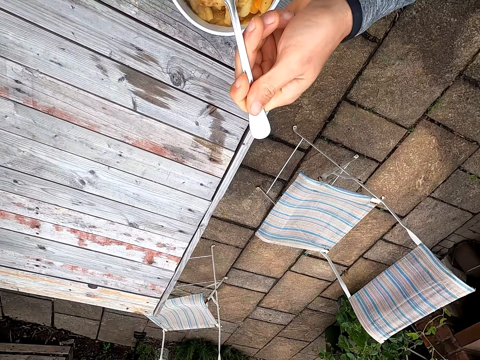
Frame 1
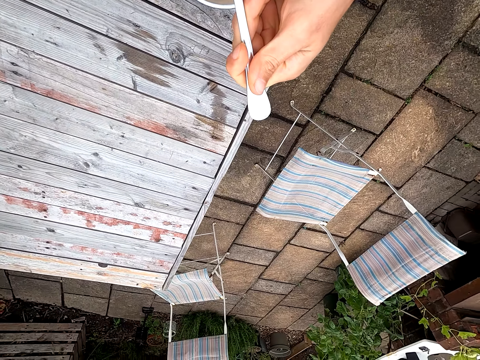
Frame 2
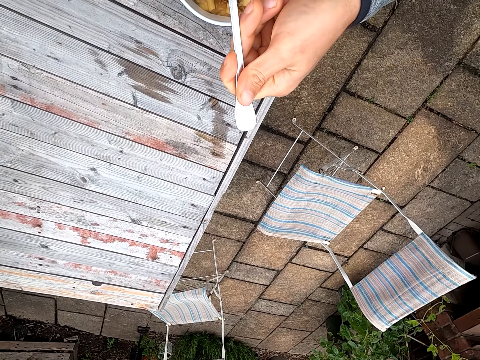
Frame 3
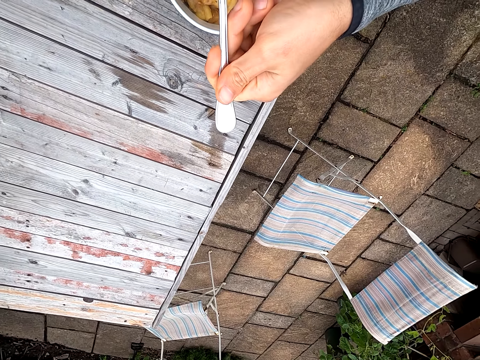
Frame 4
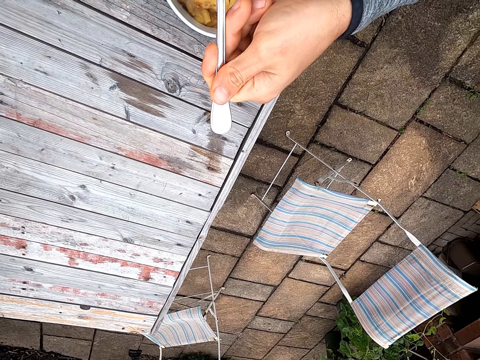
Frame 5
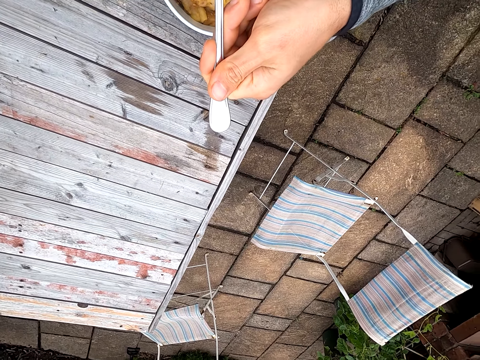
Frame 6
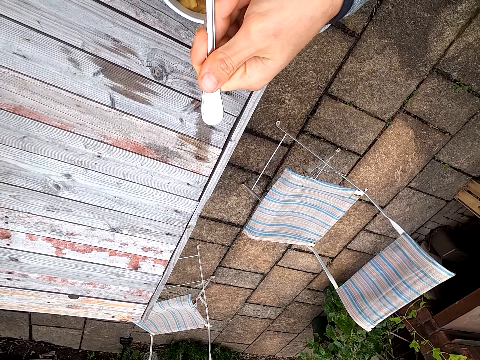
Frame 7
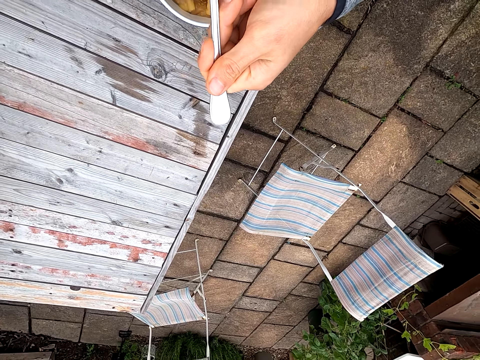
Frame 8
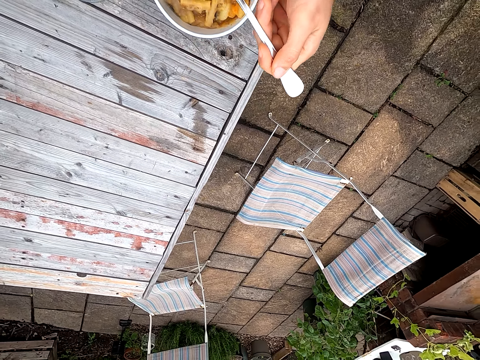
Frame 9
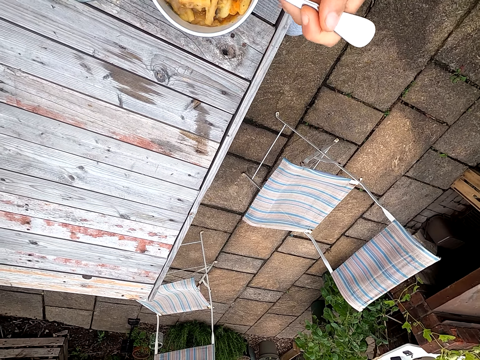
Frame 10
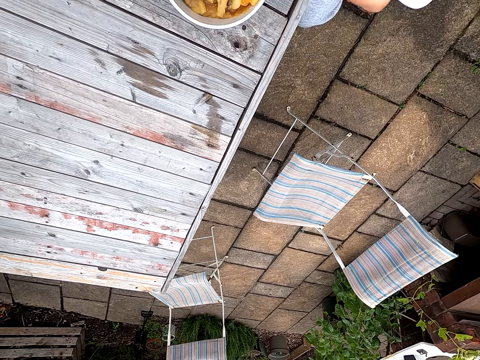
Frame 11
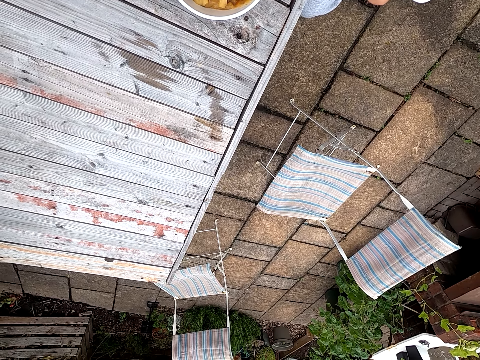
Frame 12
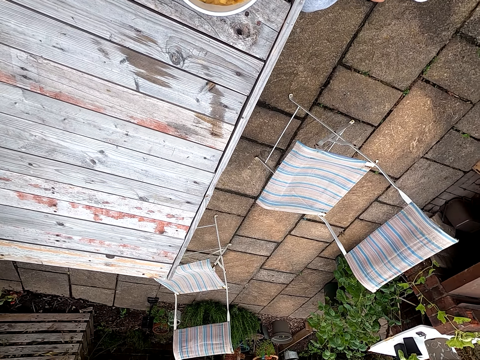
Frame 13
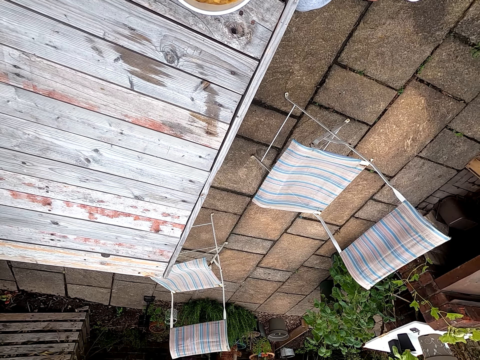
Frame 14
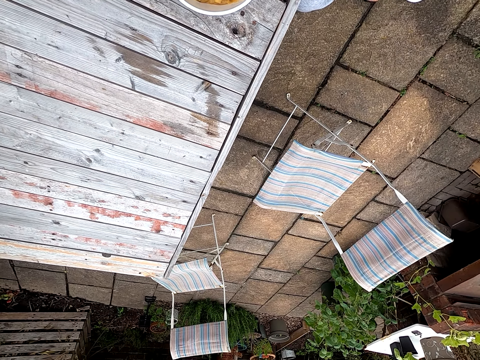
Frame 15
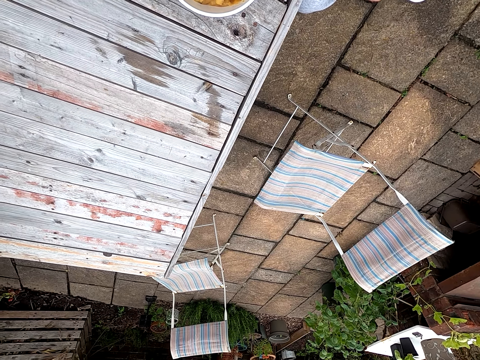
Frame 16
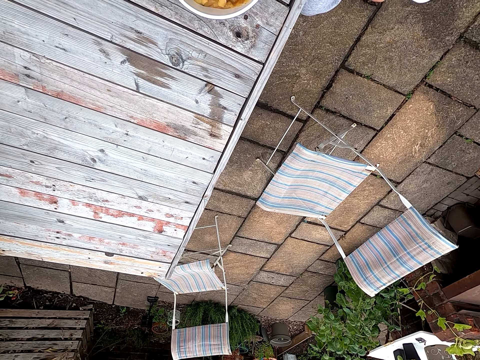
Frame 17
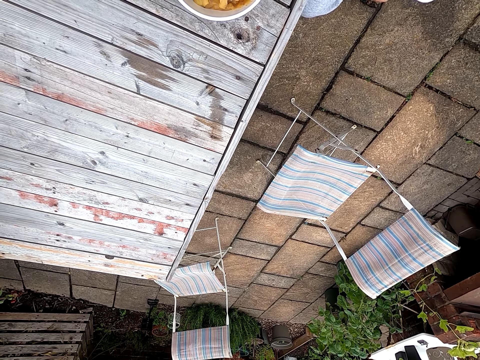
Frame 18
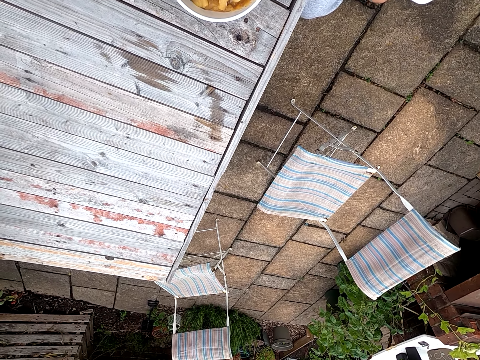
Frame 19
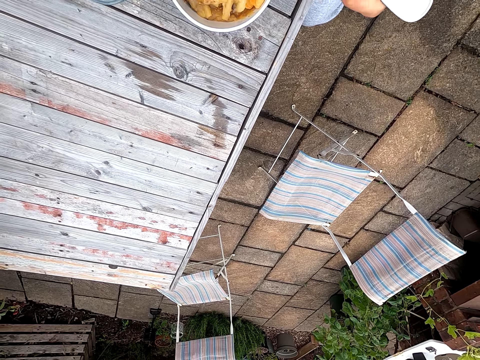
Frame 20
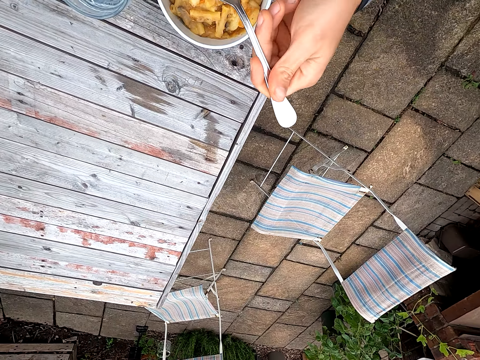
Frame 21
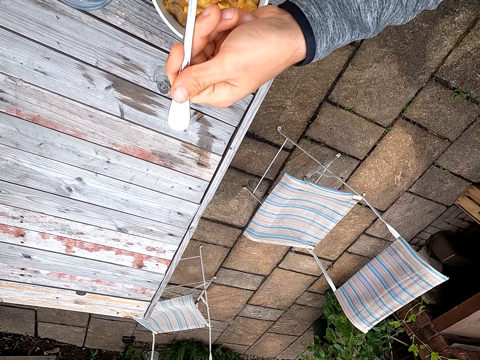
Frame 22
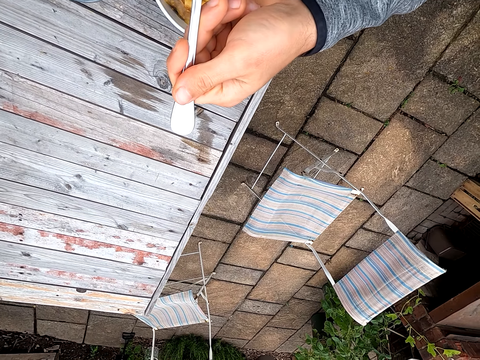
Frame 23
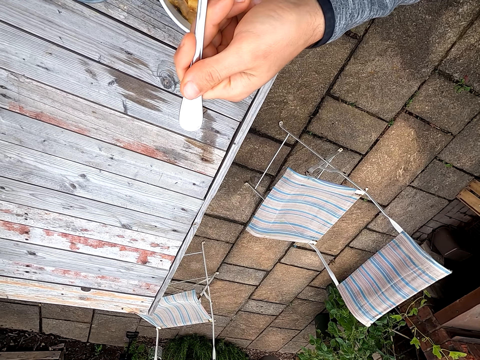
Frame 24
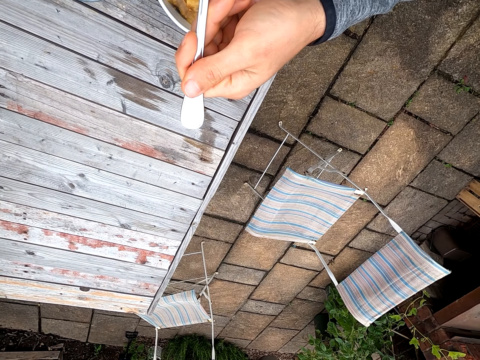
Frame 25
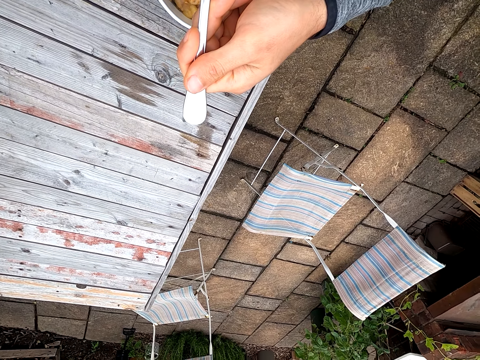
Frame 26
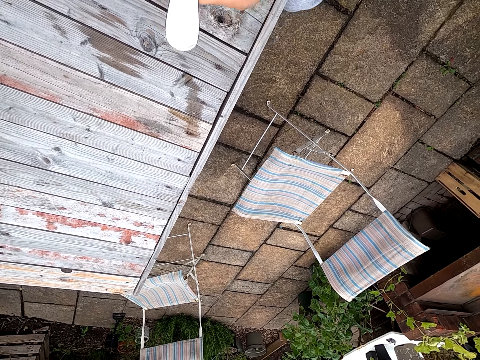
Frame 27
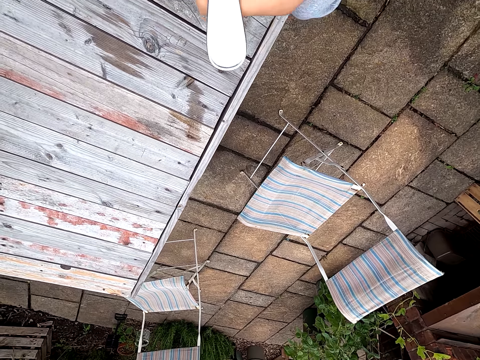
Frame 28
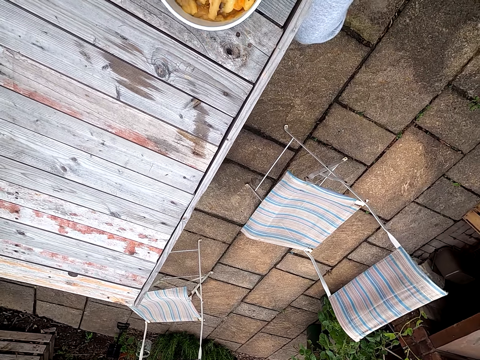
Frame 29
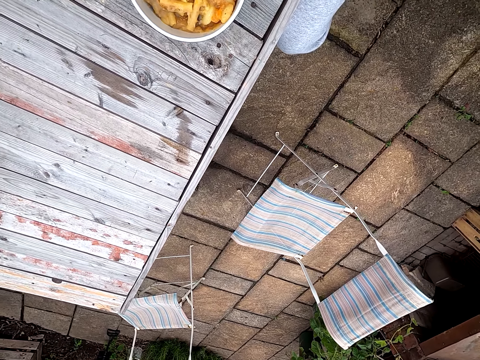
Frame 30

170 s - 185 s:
The camera wearer moves a spoon towards the mouth. They eat pasta.

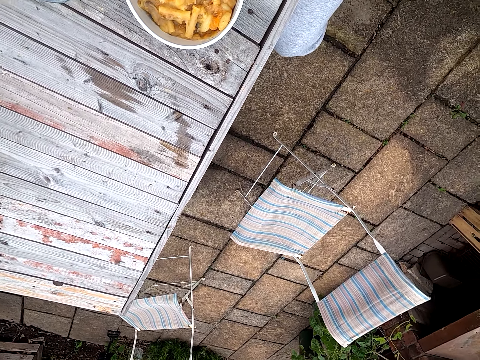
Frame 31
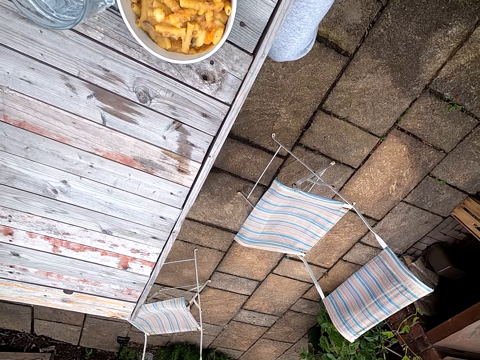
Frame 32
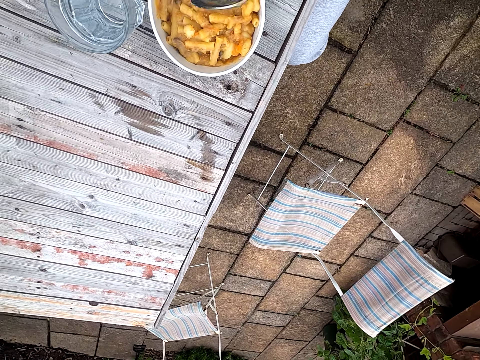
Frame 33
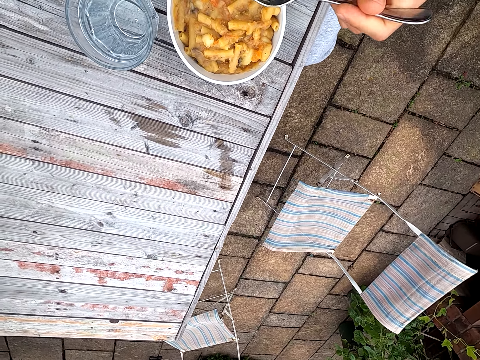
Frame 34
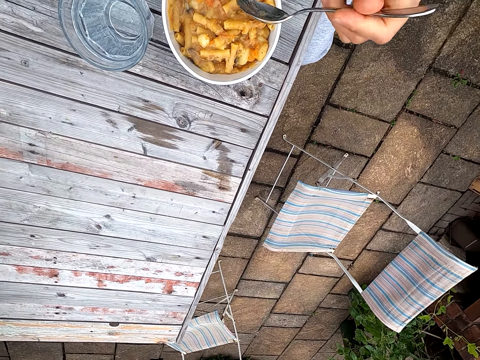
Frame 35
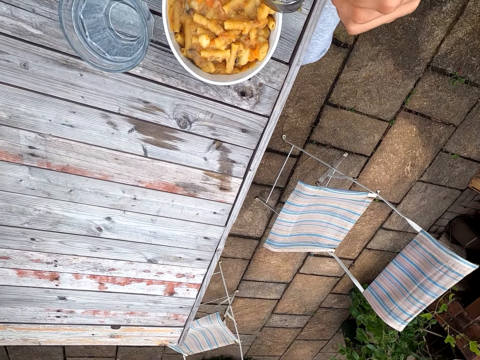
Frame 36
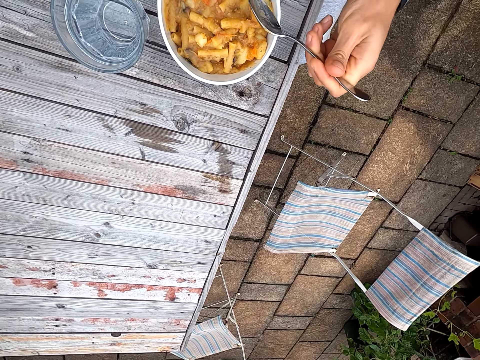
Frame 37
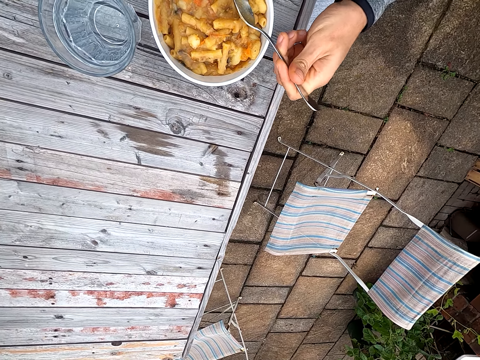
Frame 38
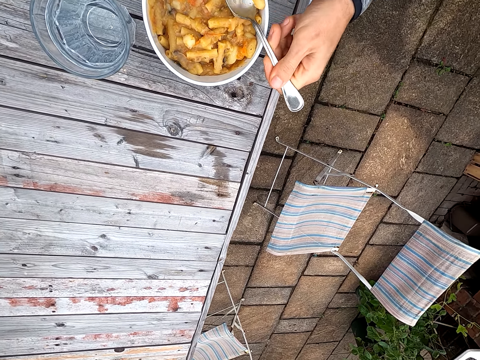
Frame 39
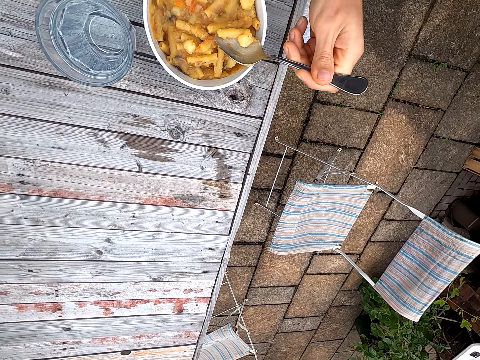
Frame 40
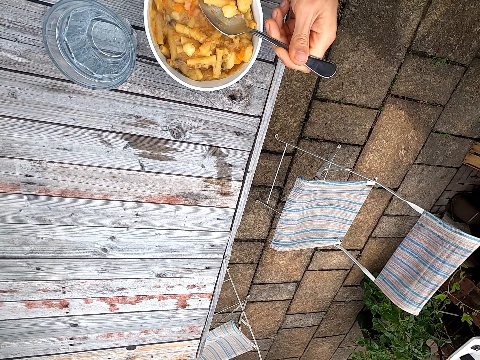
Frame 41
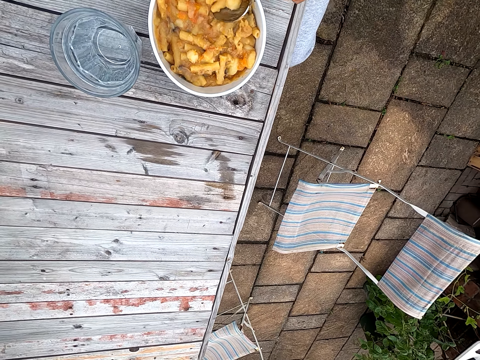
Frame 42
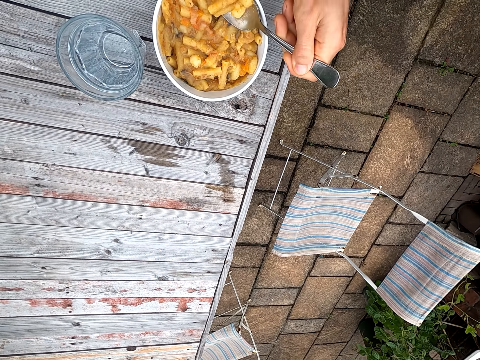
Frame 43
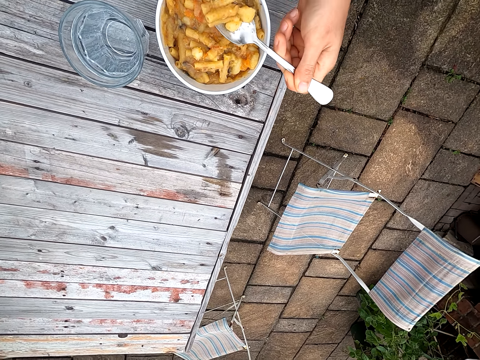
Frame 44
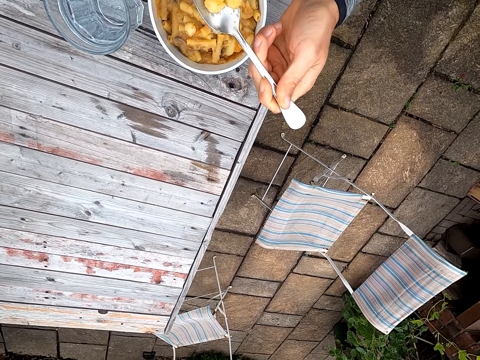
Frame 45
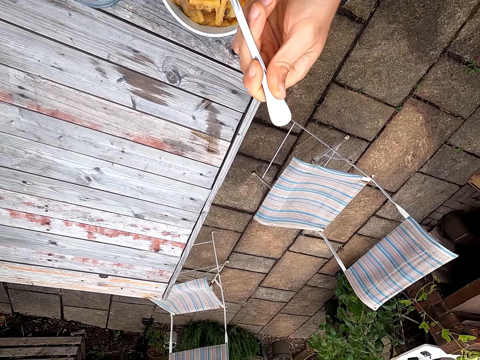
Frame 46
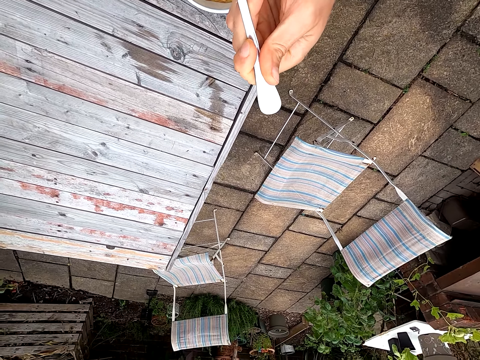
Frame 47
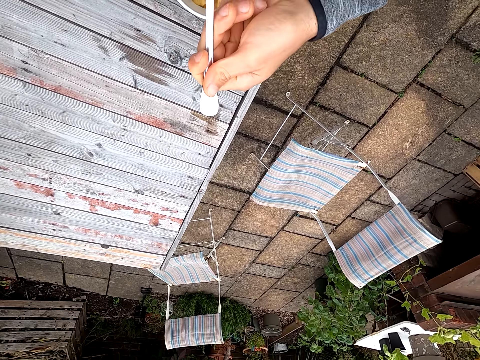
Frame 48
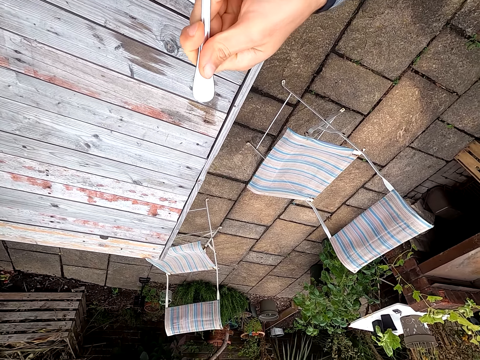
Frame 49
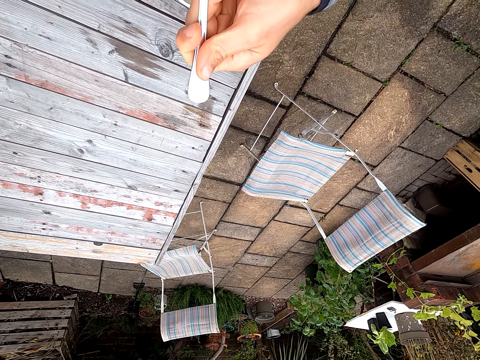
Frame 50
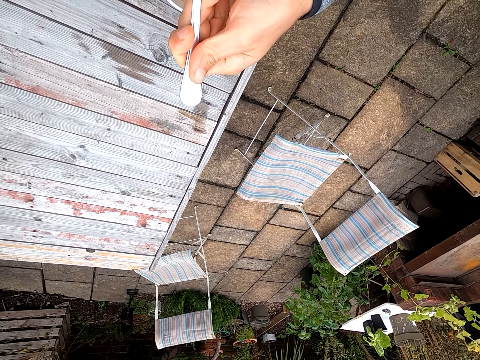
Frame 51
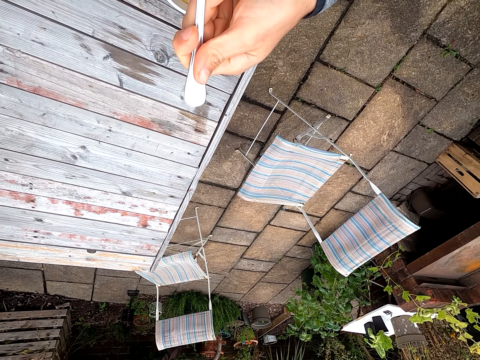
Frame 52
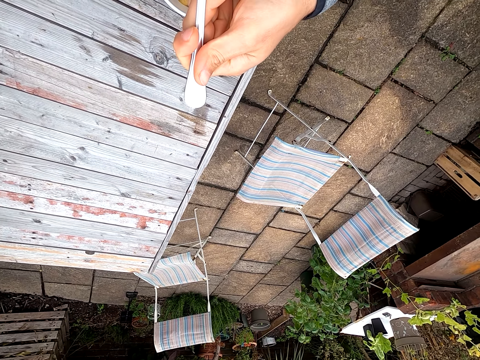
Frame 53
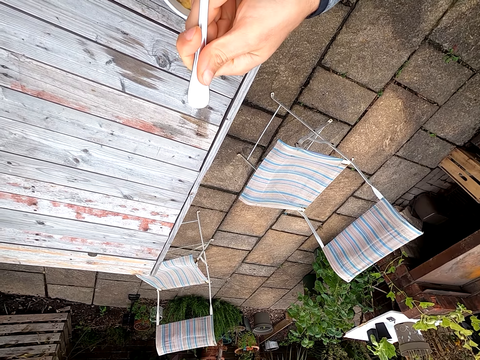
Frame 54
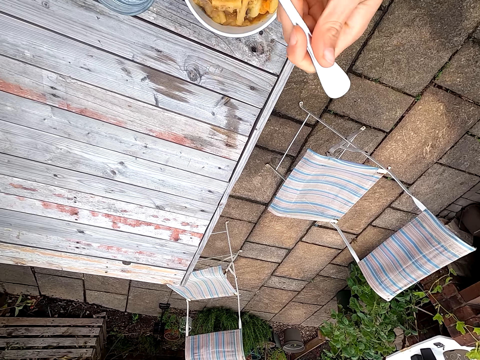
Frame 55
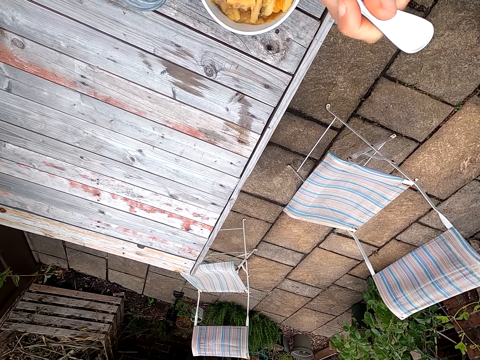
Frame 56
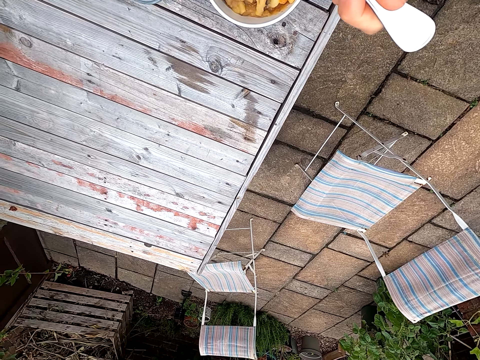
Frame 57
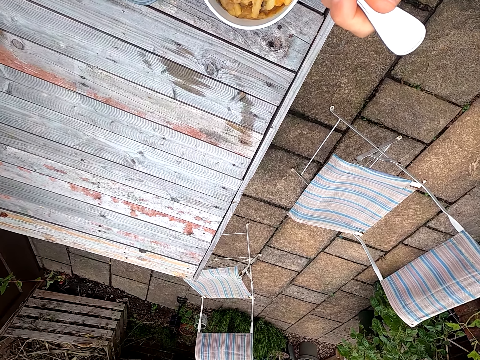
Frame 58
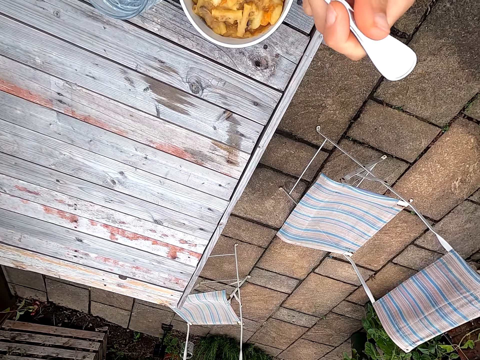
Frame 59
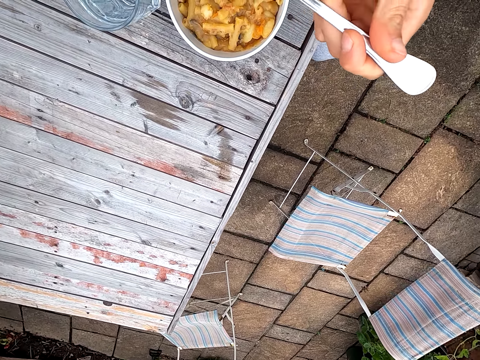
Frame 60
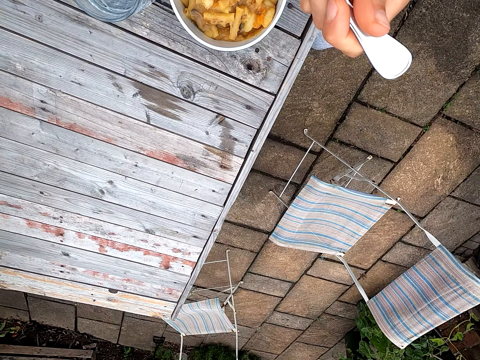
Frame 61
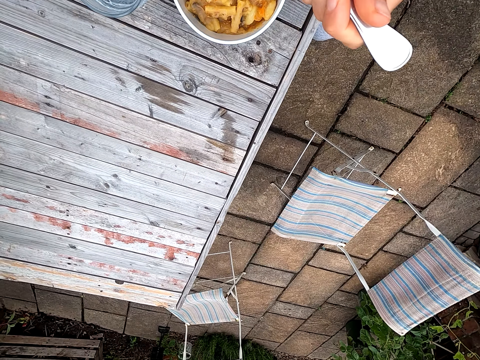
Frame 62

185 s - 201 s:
The camera wearer scoops pasta or food on a spoon. They scoop the food again. They move the food towards the mouth. They eat the pasta.
